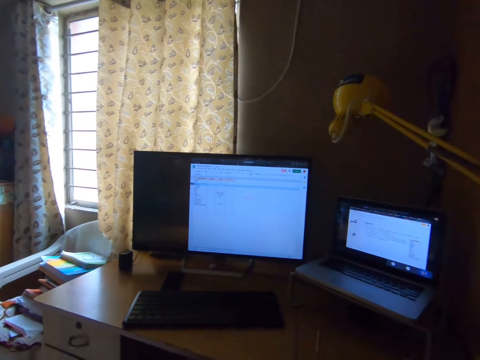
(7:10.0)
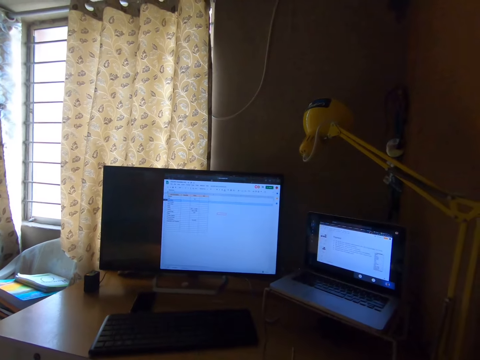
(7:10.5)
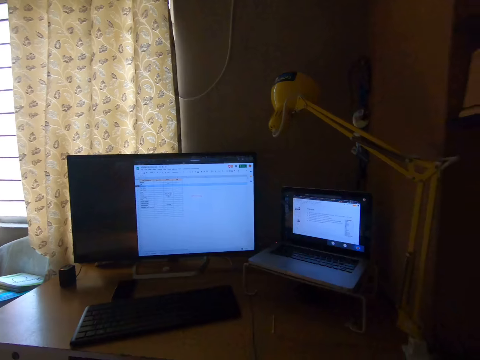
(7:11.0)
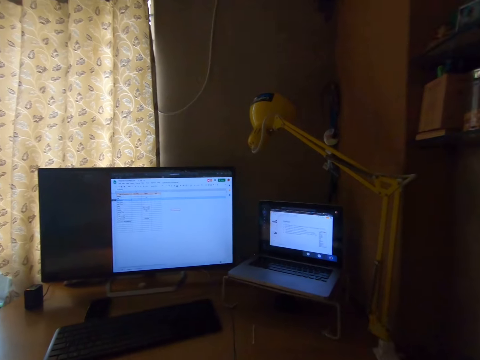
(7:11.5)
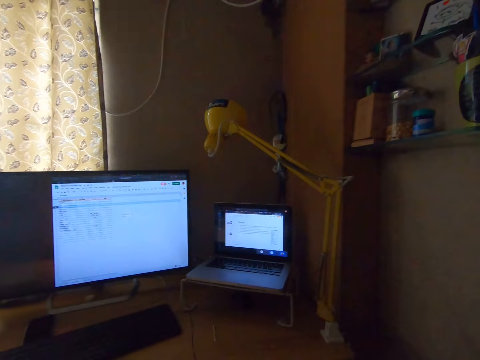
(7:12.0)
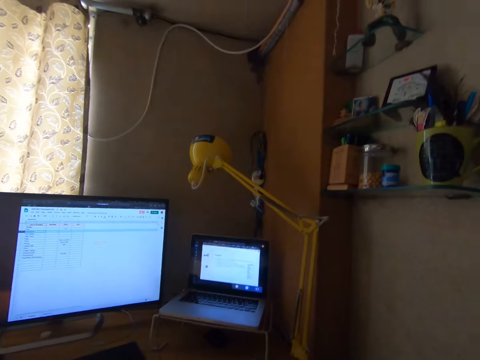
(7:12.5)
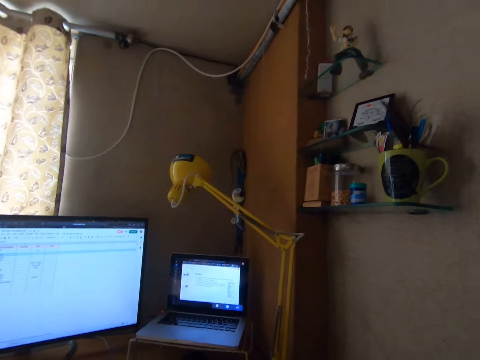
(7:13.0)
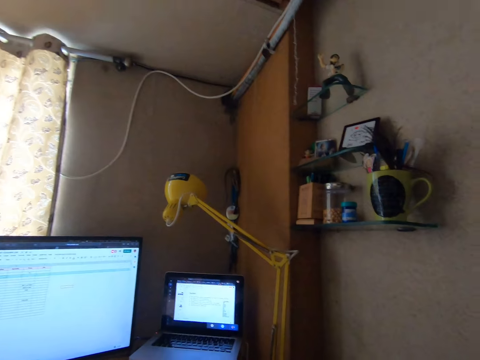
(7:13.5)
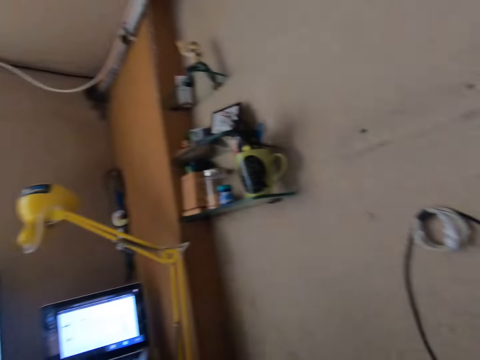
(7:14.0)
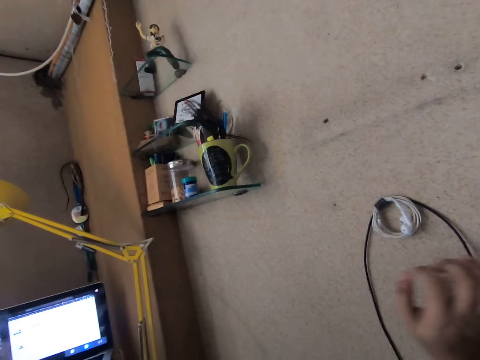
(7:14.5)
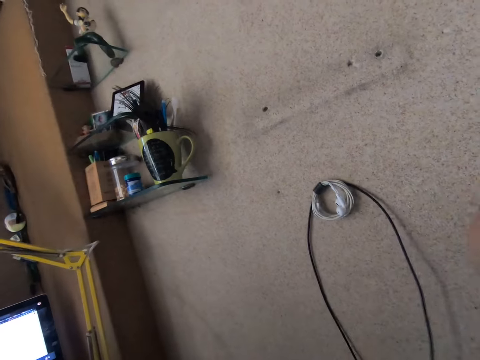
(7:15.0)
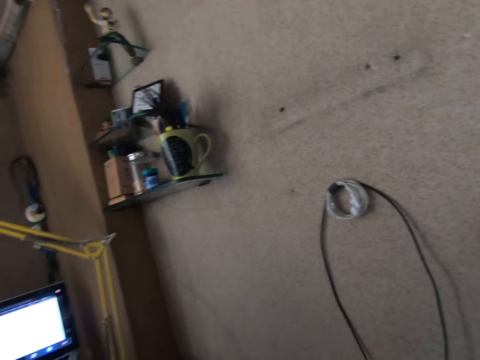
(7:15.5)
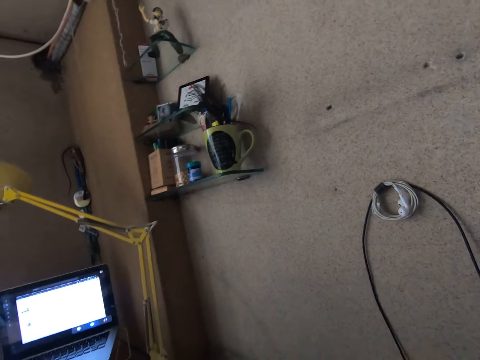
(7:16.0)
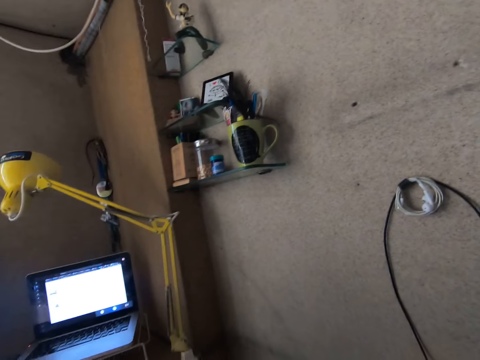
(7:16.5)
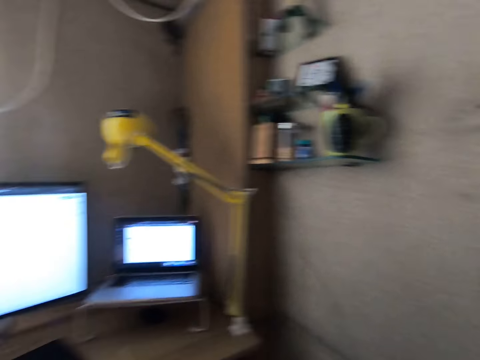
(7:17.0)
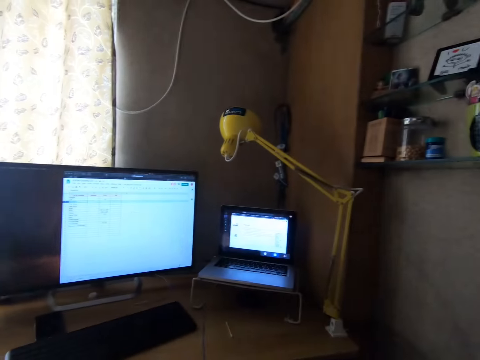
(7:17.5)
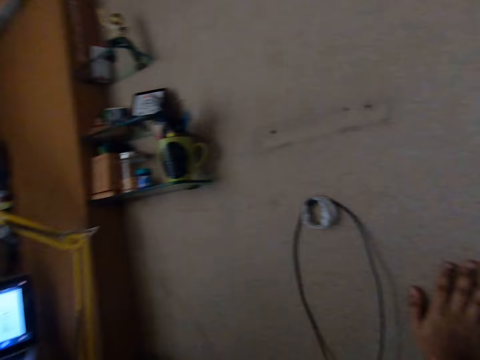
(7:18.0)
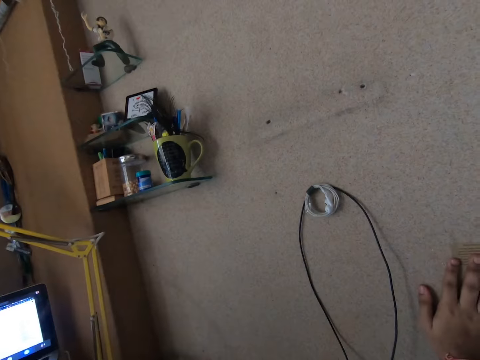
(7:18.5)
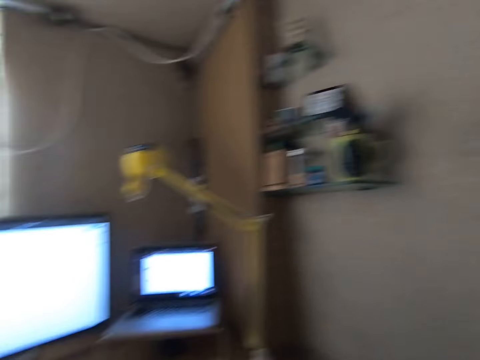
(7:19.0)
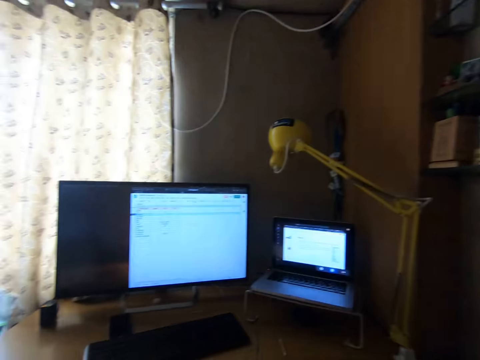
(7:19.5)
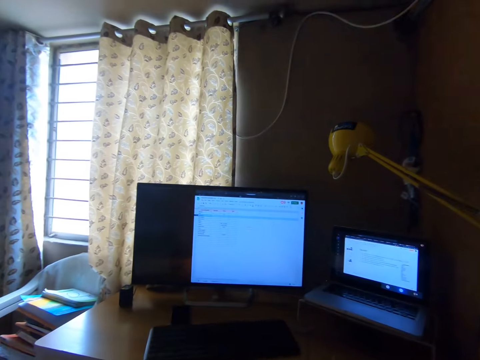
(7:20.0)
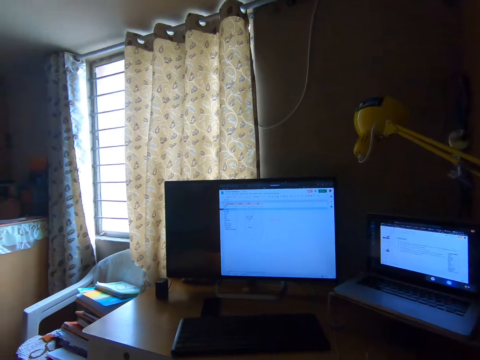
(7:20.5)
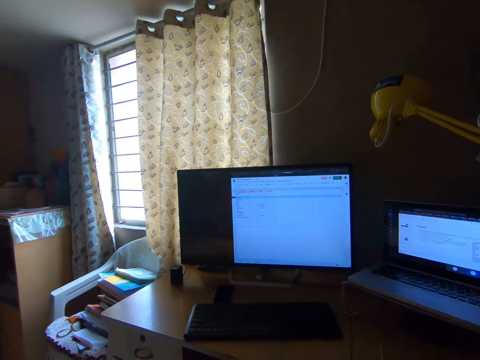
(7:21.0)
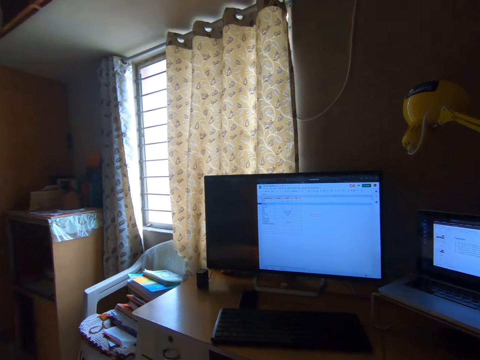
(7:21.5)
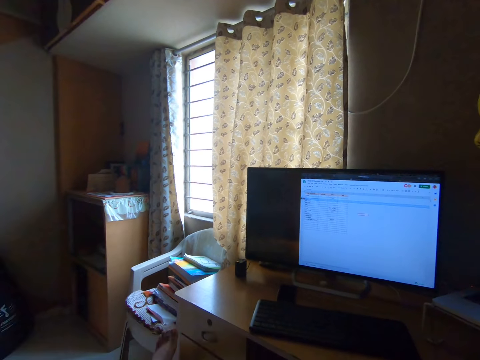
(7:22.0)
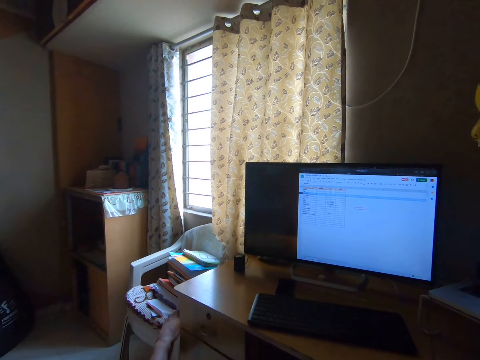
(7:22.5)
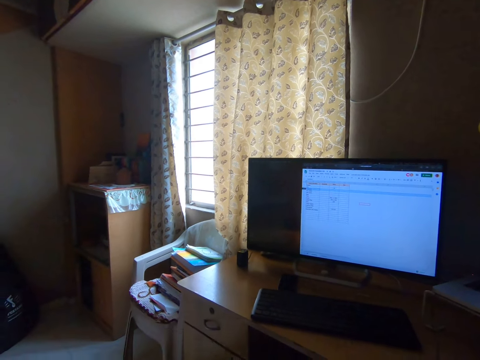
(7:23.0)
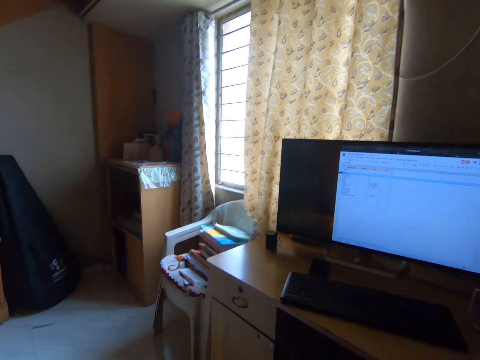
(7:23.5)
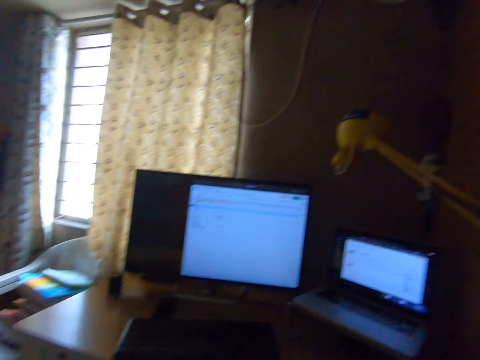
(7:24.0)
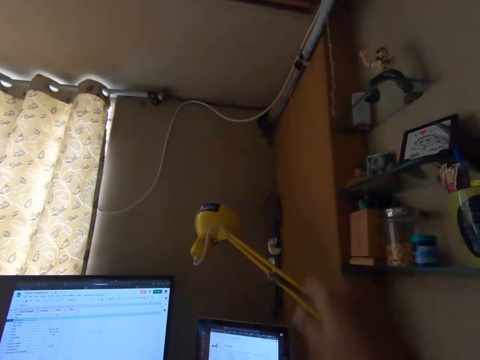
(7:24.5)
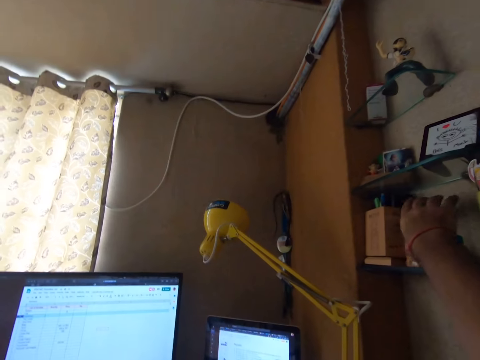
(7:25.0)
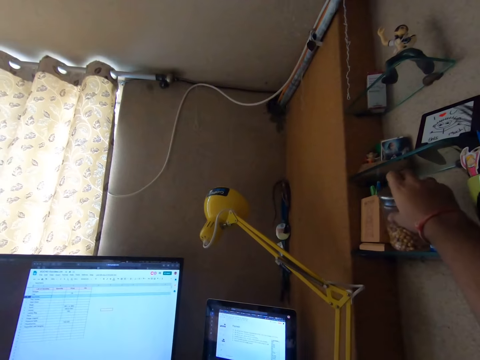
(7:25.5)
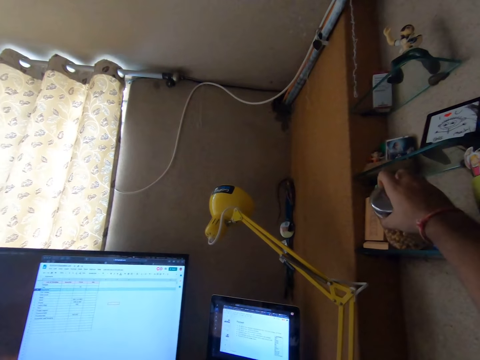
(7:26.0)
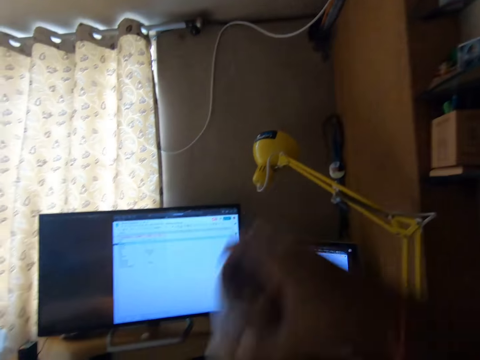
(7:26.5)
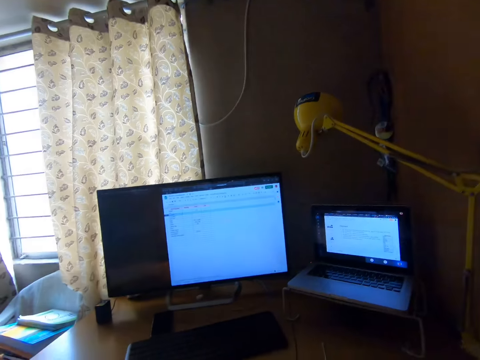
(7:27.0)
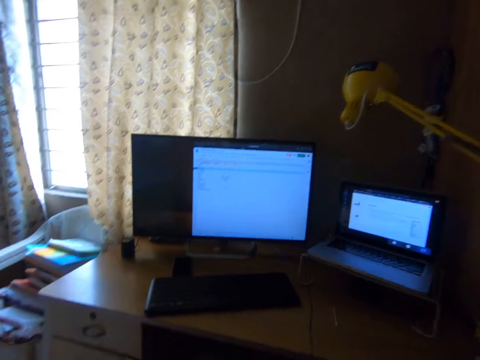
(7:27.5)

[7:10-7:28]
The camera wearer looks at a monitor. He looks at a wall. He places his right hand on the wall. He looks at the monitor. He looks at the wall. He looks around. He stretches his left leg to a chair. He picks up a container from a shelf on the wall with his right hand.

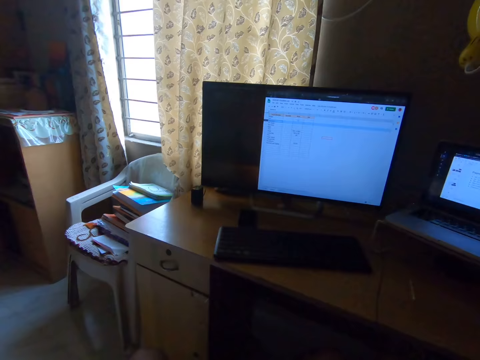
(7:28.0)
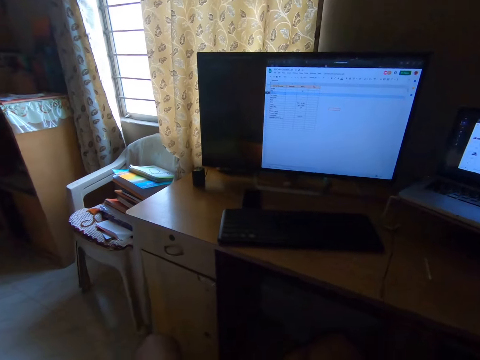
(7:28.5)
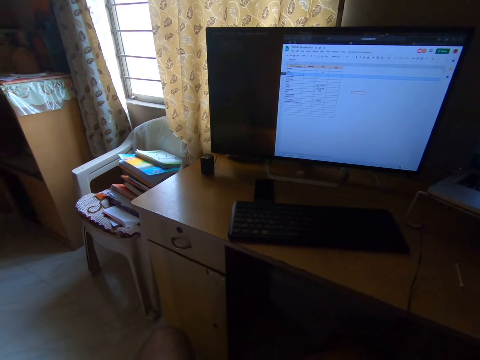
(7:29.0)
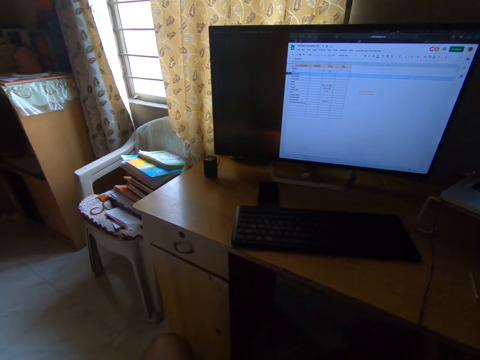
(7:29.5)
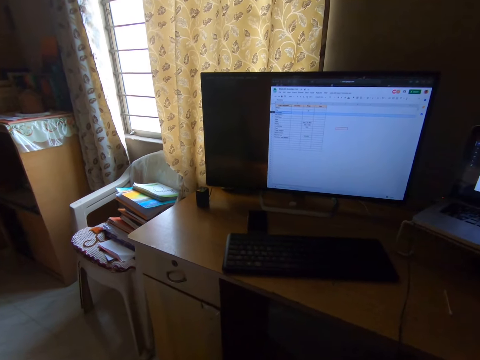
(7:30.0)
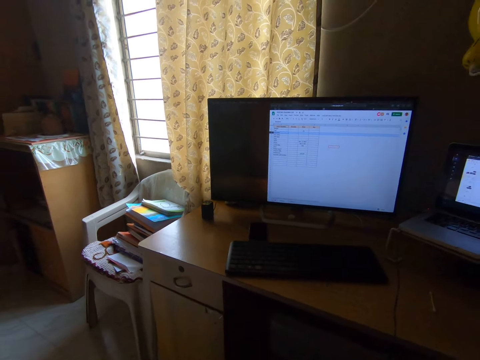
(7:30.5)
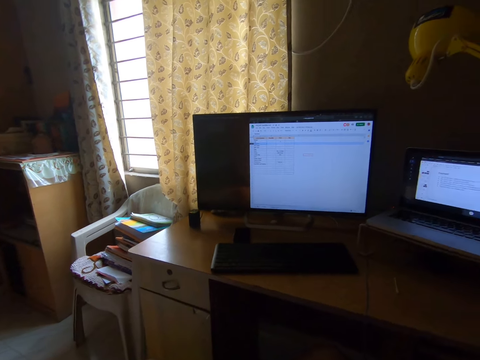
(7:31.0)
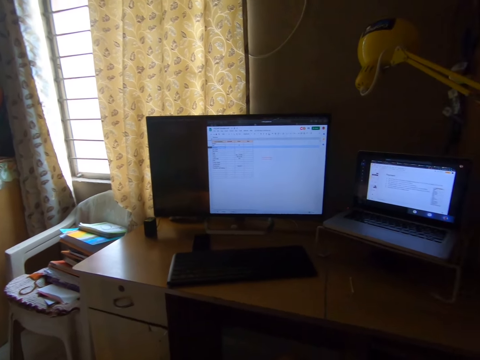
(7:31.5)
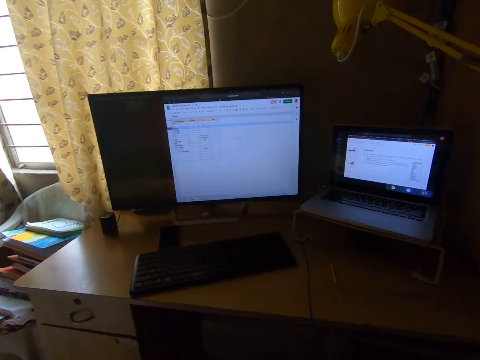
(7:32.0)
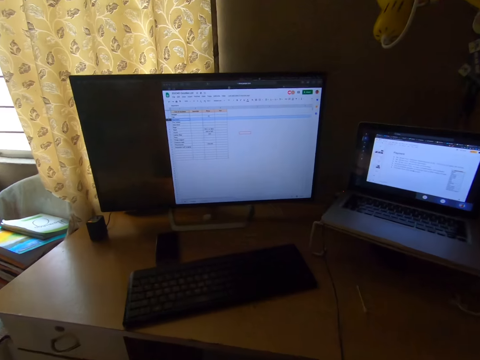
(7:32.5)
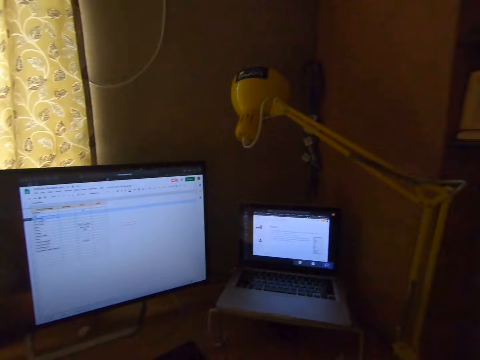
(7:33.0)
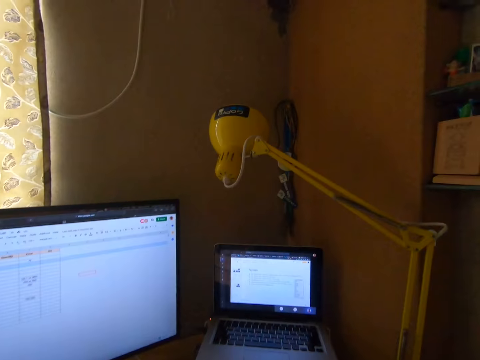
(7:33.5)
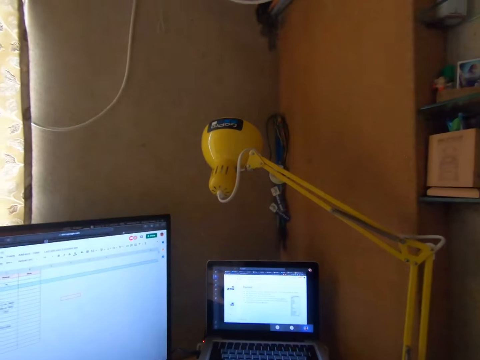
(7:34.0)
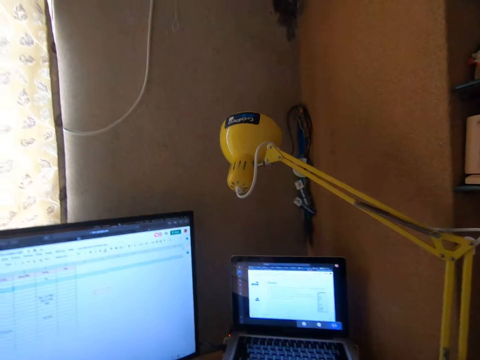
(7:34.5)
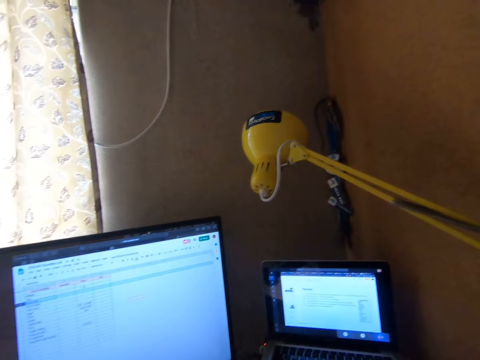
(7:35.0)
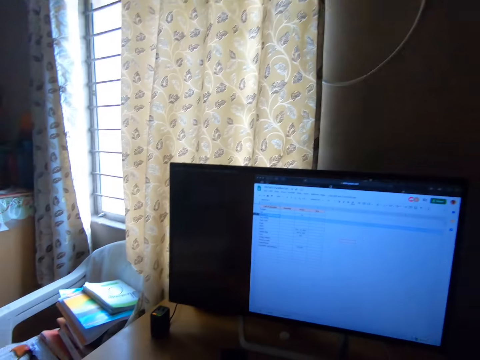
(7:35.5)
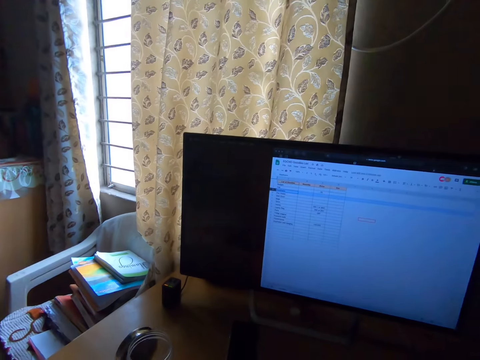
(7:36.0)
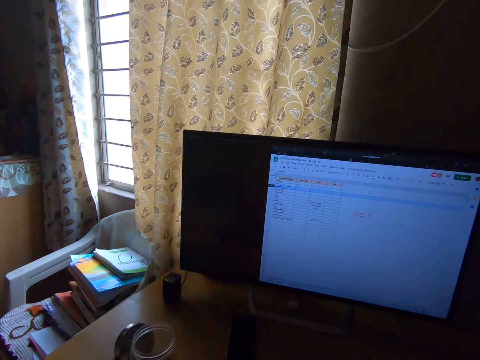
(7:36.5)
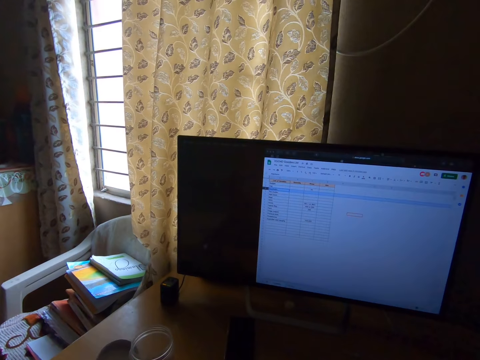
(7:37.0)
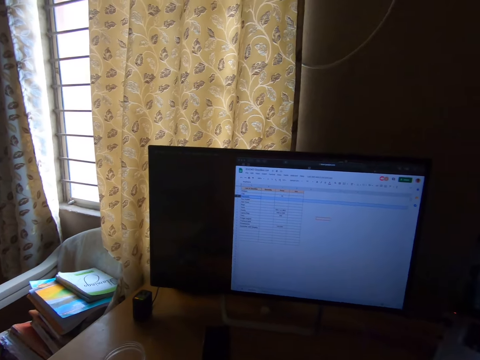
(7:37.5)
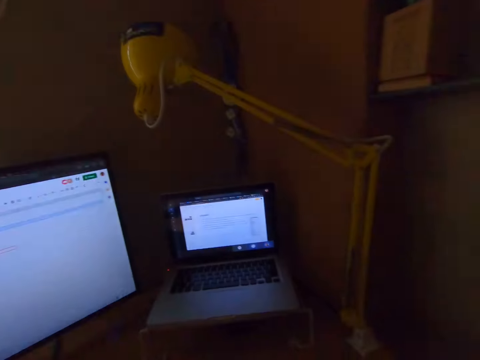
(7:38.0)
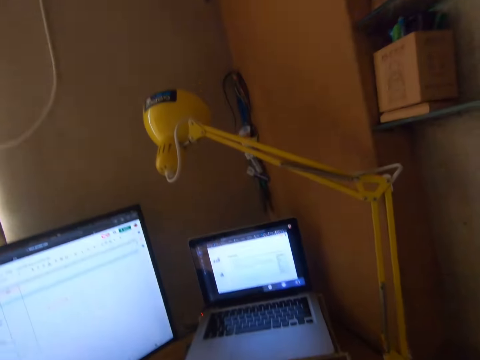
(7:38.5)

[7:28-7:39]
The camera wearer looks at a monitor. They look around.
